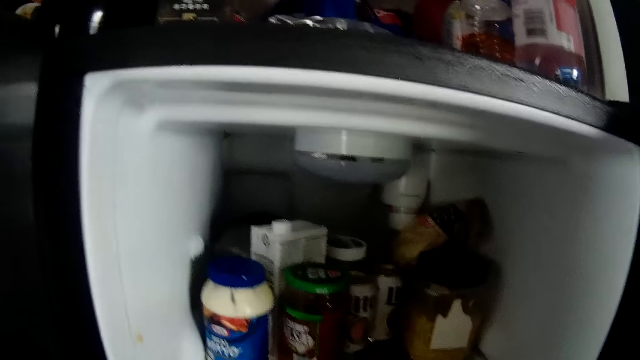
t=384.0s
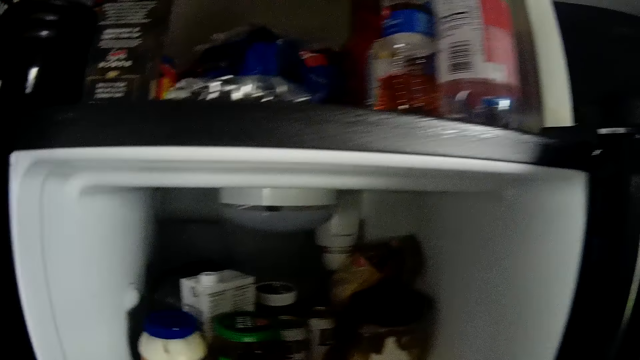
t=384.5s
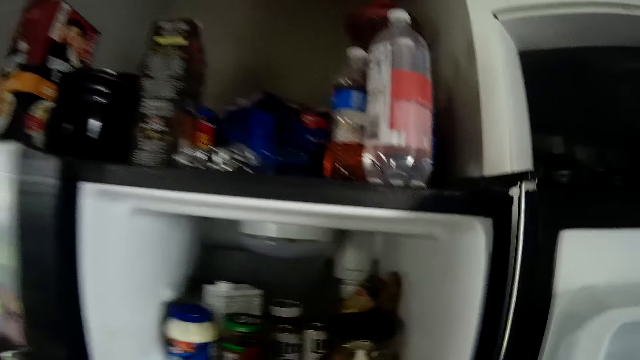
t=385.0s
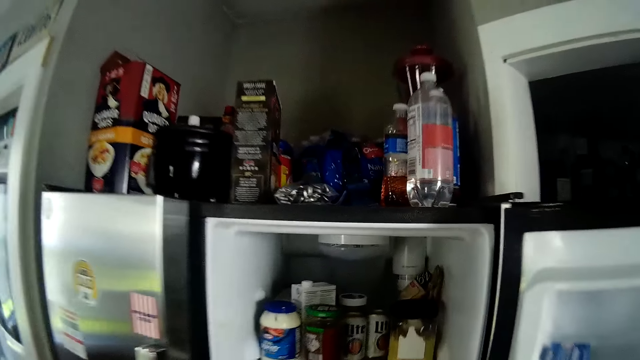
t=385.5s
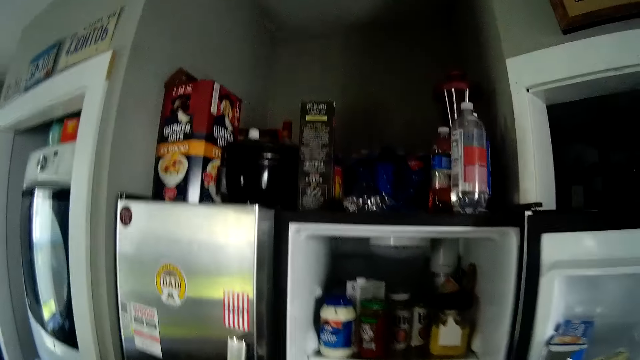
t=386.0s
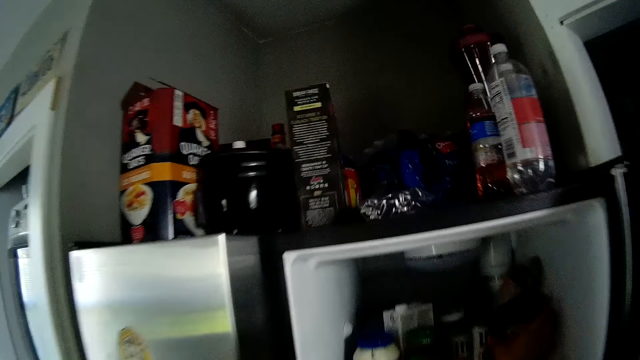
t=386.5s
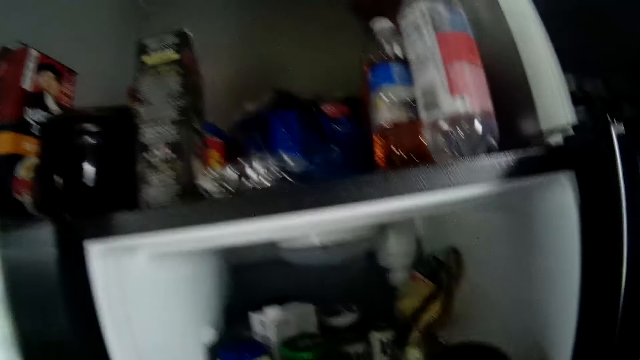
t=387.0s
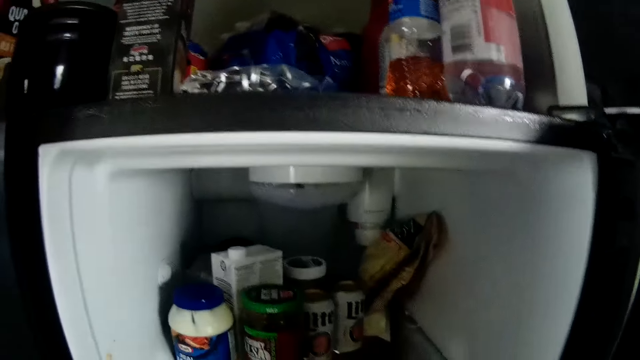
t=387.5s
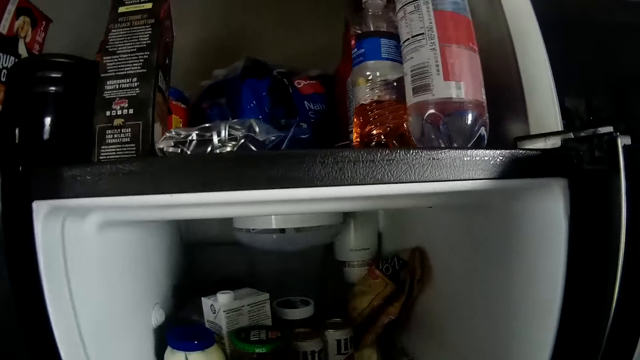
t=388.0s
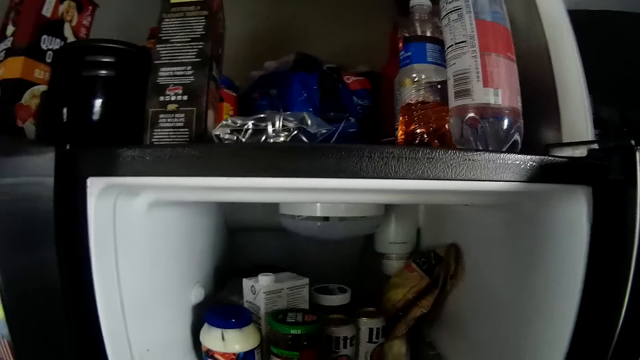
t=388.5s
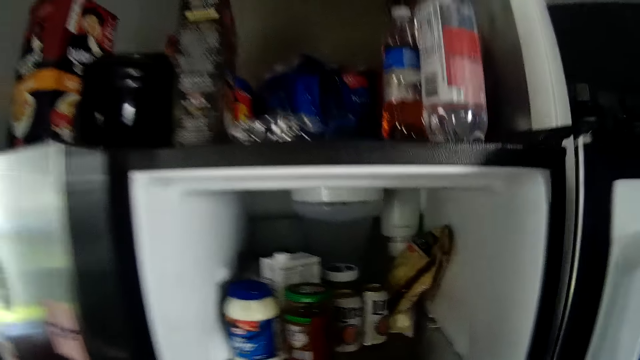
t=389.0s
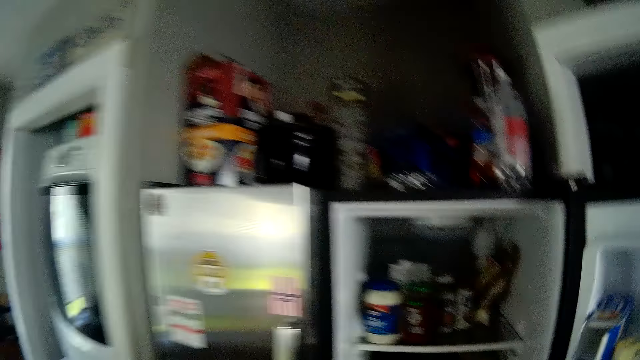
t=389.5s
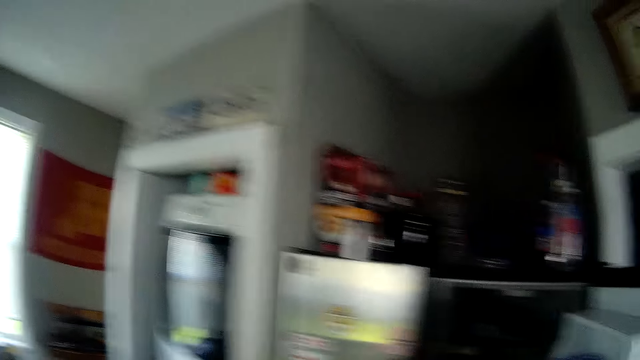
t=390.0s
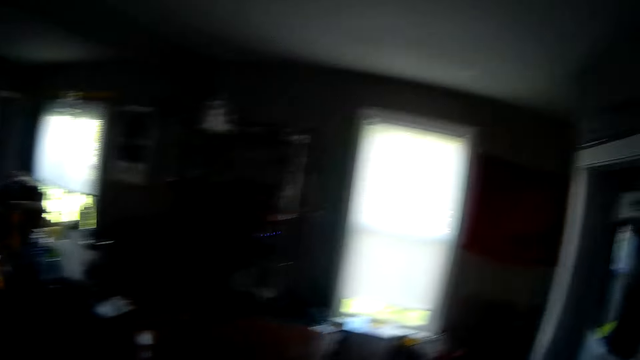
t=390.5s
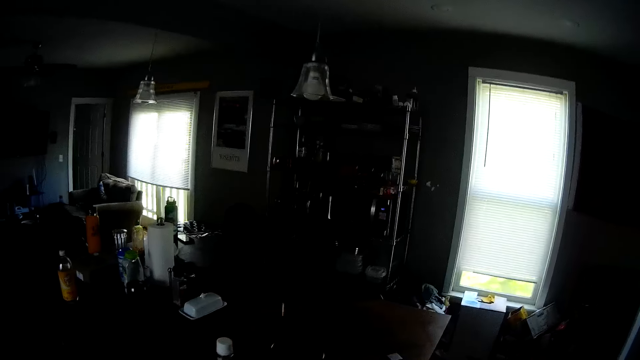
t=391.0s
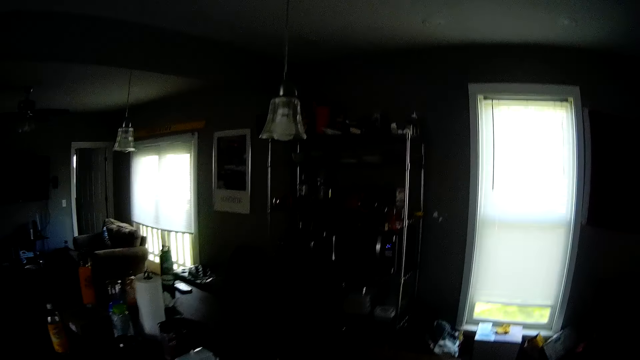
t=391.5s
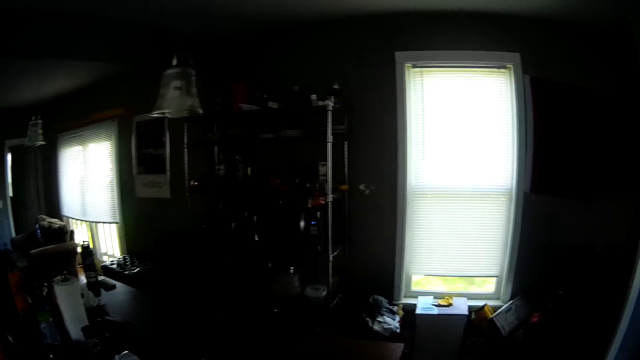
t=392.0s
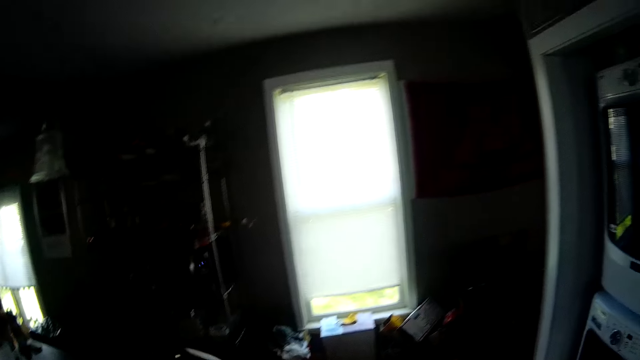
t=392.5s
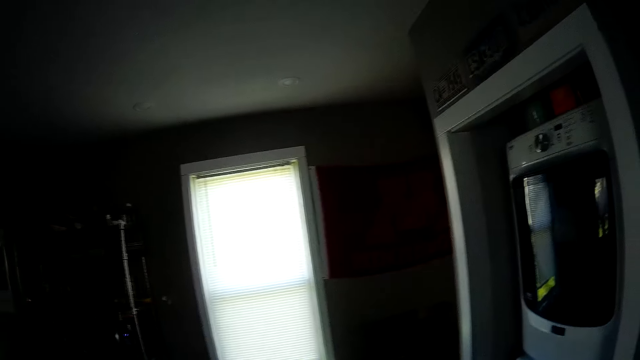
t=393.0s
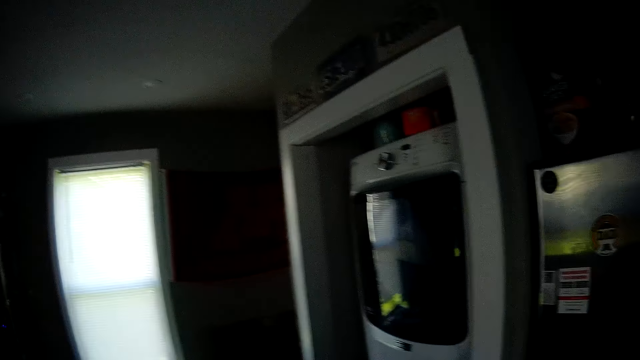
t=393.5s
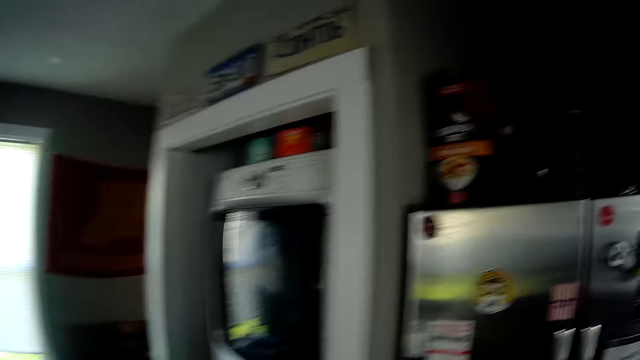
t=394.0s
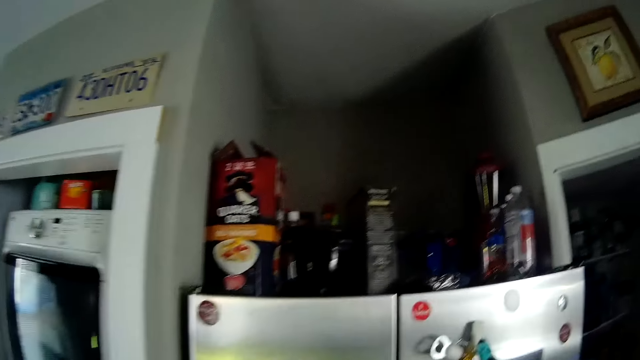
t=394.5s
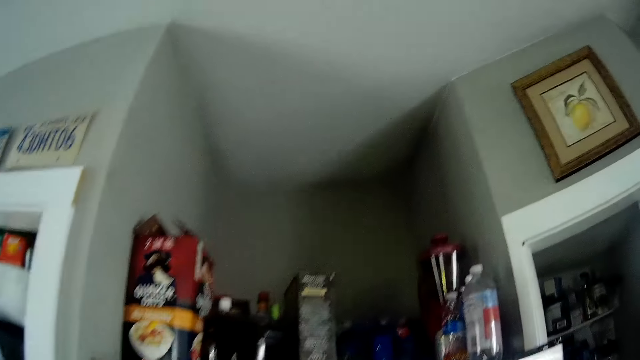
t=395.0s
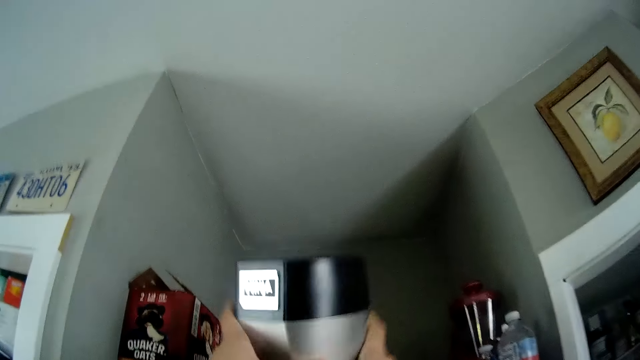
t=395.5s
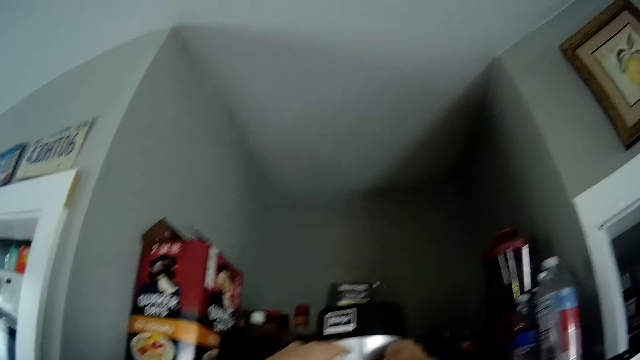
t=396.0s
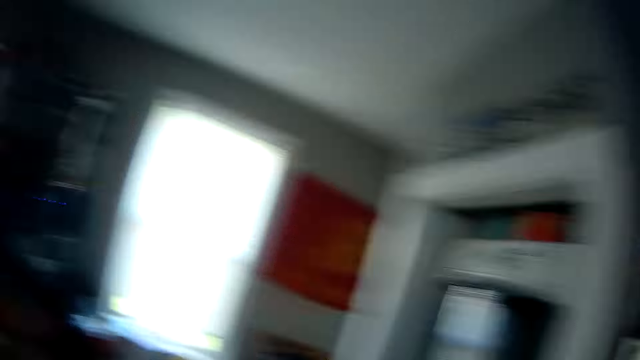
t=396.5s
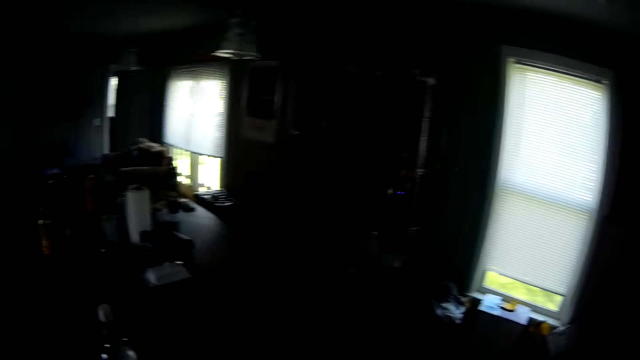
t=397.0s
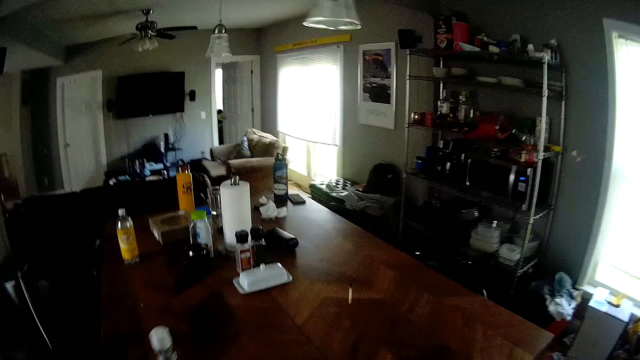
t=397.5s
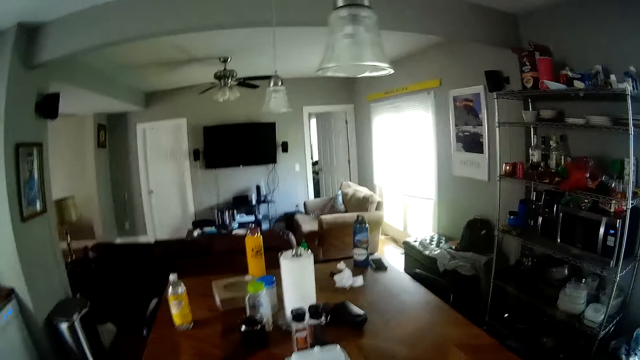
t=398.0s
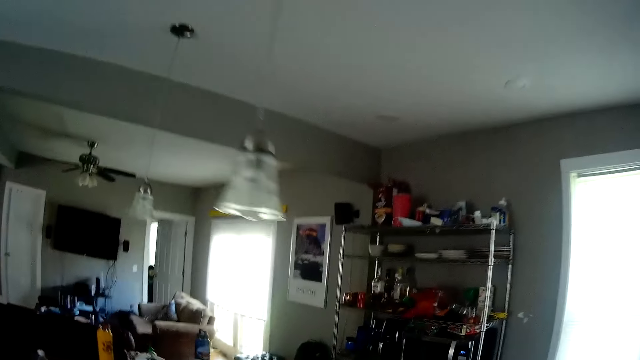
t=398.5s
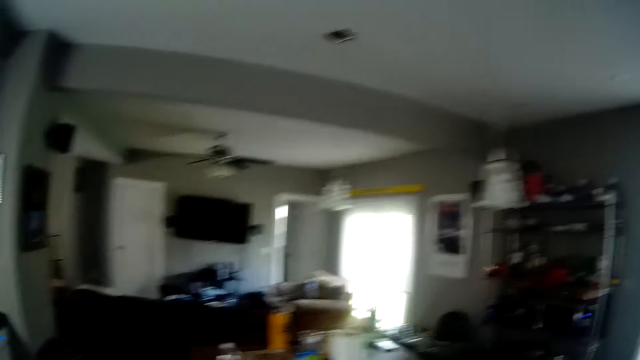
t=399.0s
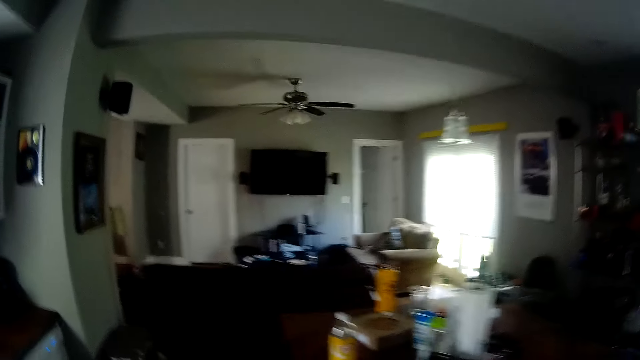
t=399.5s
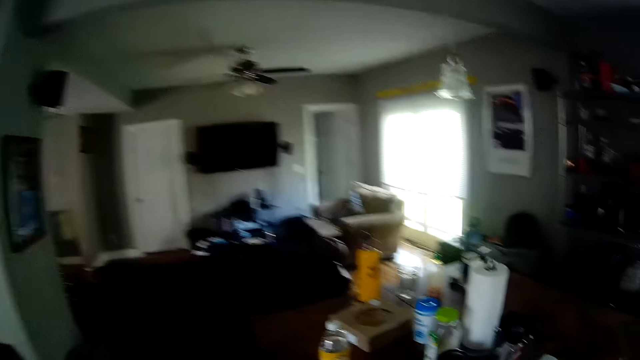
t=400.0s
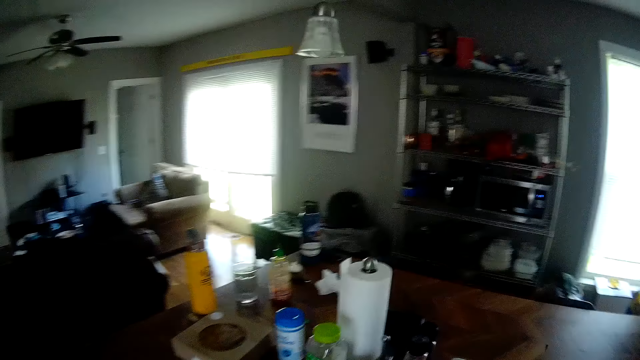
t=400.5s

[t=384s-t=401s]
The camera wearer moves a container in the refrigerator with her right hand. She closes the refrigerator. She places a container on the top of the refrigerator with both hands.

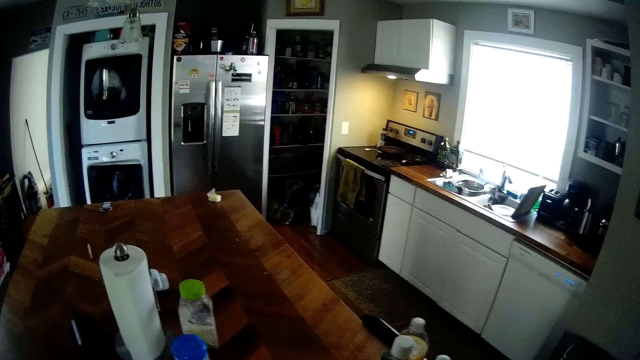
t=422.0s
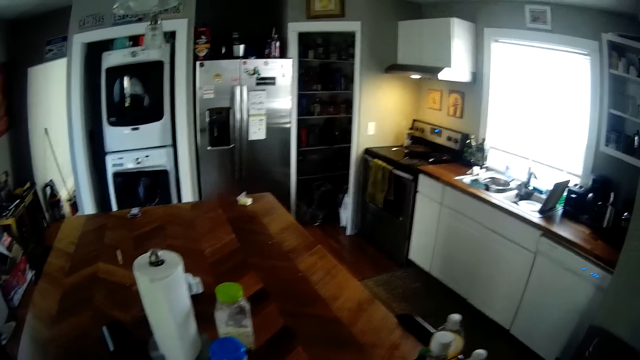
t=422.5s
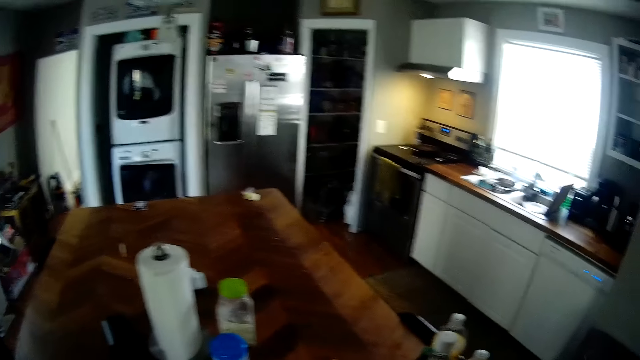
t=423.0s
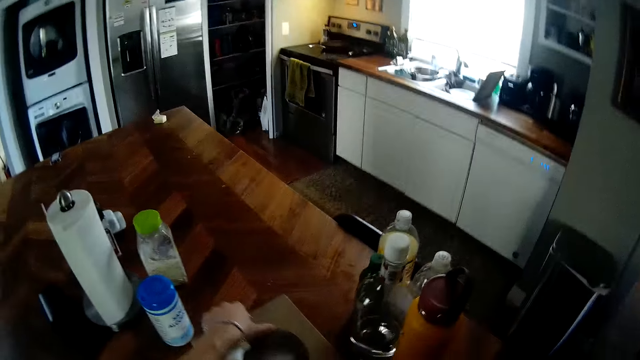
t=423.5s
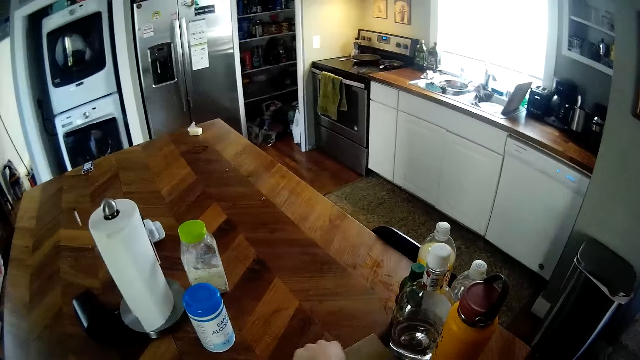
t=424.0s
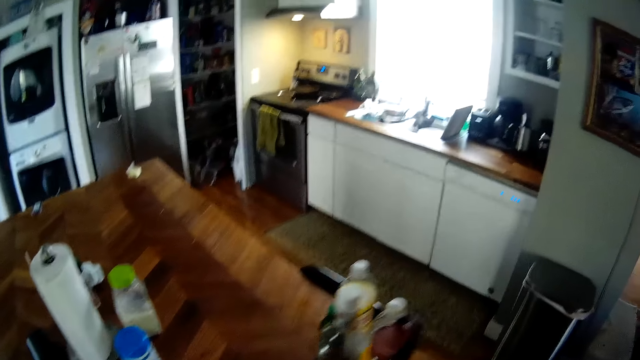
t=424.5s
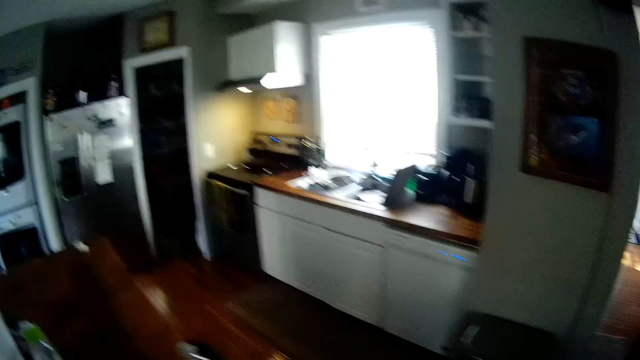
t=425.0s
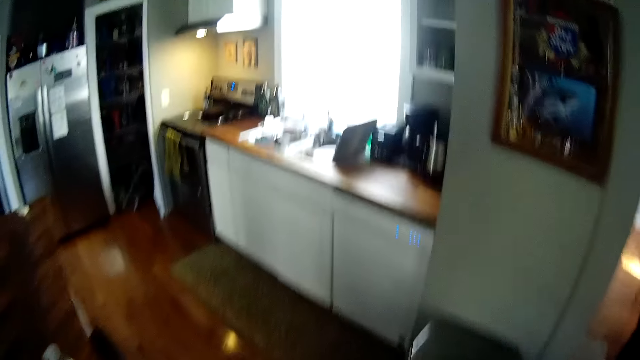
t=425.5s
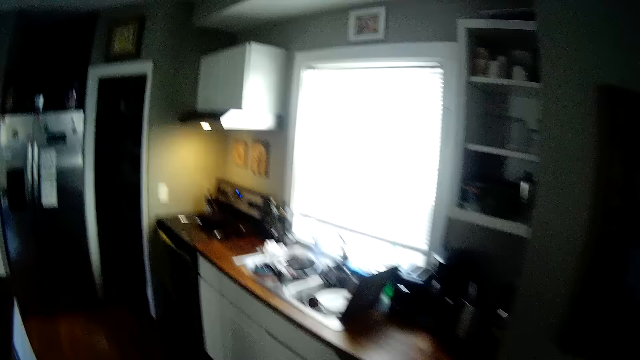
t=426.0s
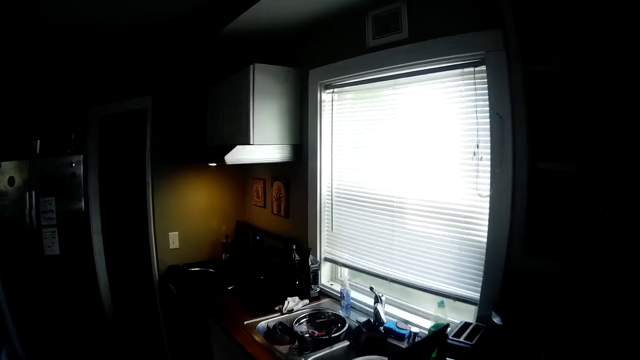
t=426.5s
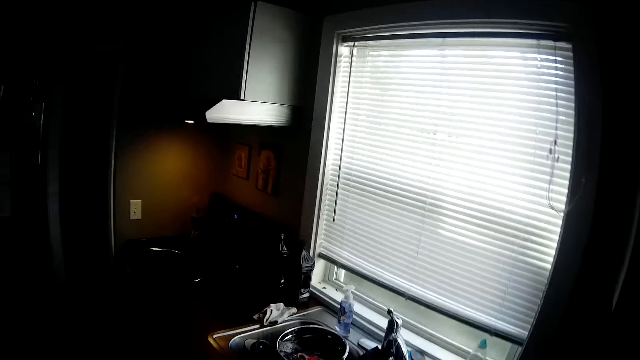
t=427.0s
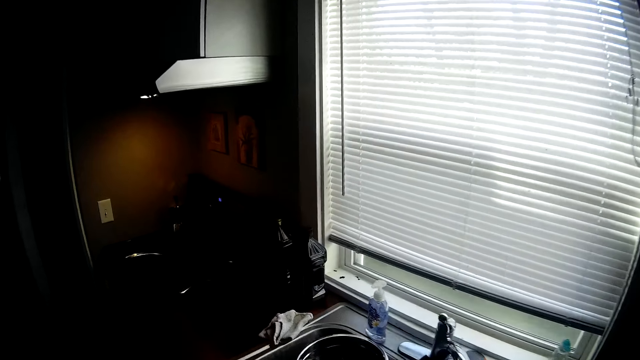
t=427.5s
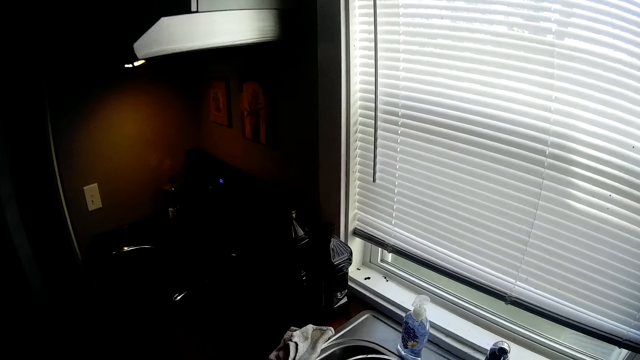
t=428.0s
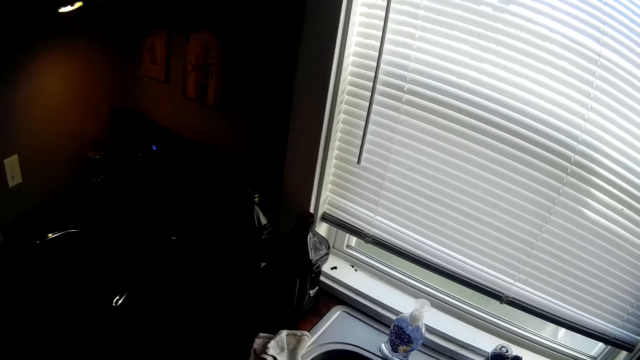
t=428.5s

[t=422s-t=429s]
The camera wearer moves a box on the table with her left hand.
